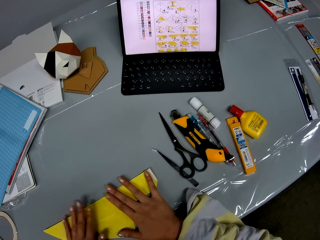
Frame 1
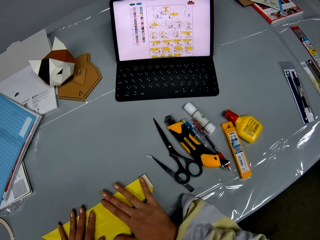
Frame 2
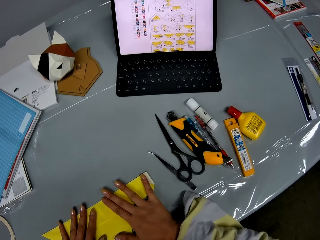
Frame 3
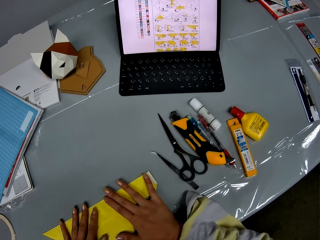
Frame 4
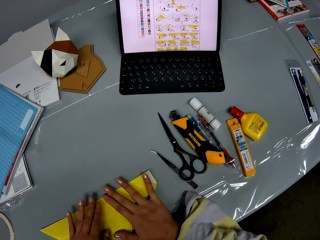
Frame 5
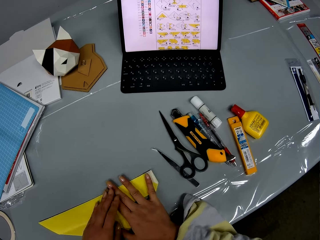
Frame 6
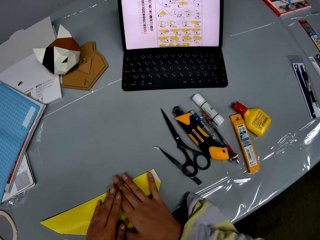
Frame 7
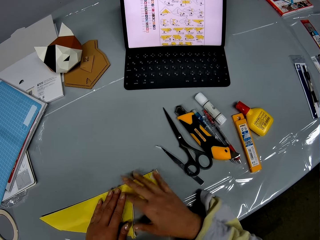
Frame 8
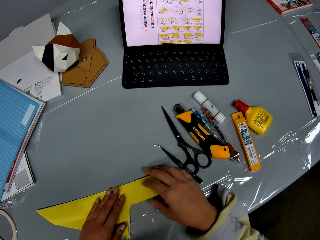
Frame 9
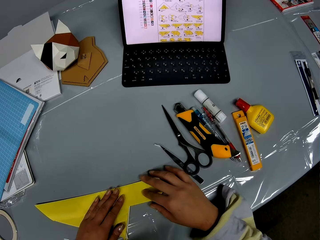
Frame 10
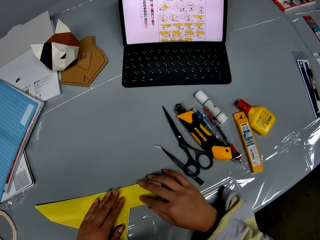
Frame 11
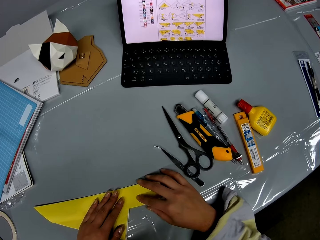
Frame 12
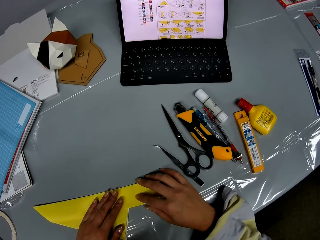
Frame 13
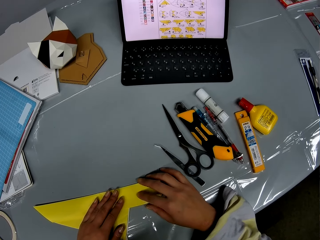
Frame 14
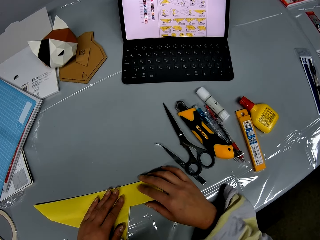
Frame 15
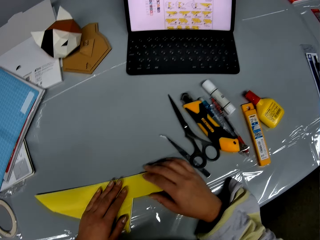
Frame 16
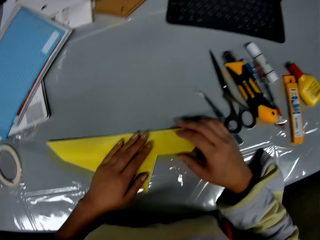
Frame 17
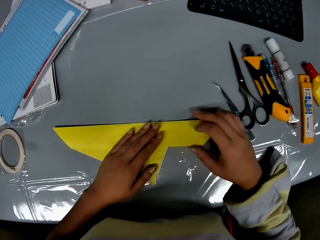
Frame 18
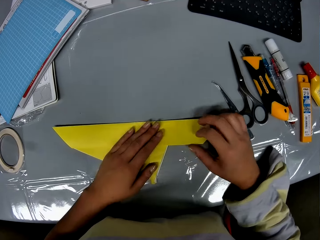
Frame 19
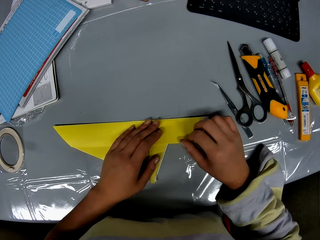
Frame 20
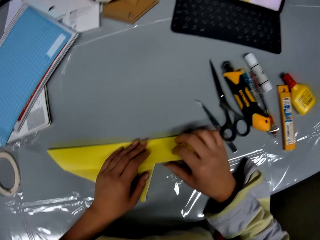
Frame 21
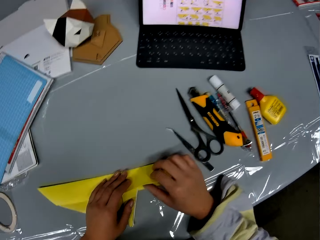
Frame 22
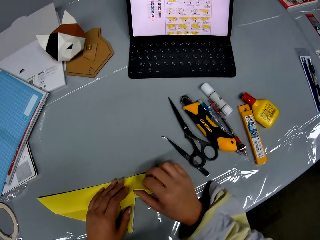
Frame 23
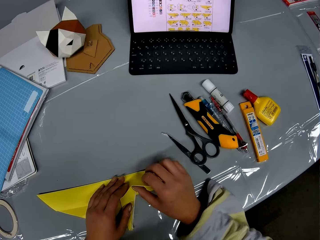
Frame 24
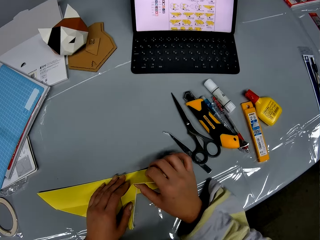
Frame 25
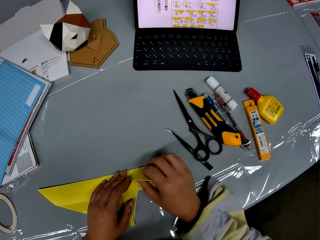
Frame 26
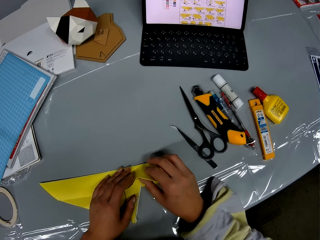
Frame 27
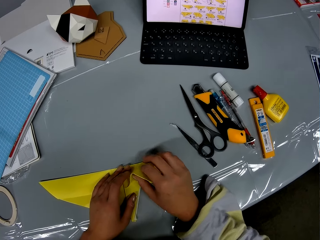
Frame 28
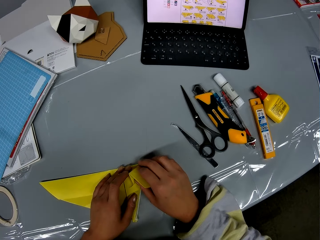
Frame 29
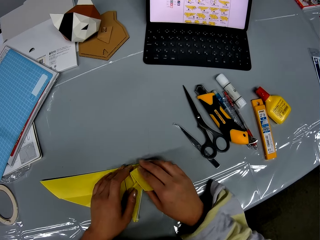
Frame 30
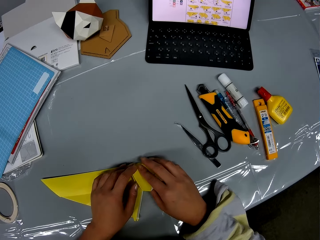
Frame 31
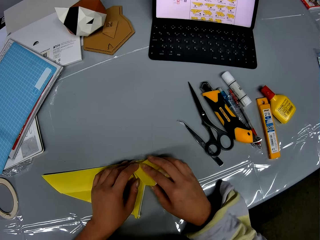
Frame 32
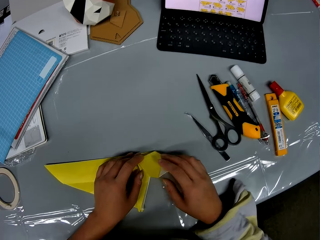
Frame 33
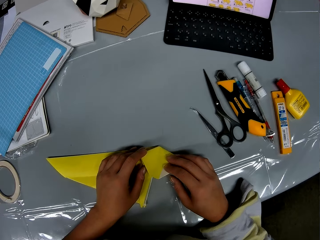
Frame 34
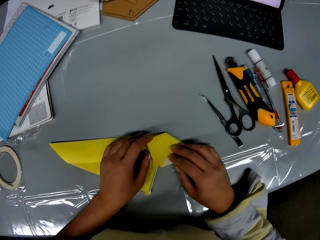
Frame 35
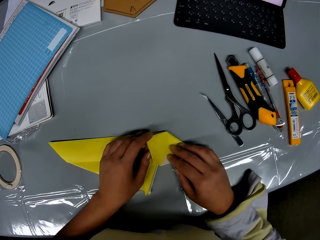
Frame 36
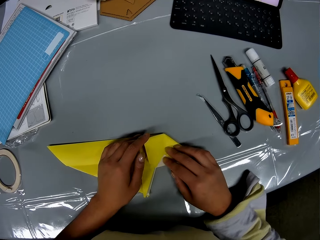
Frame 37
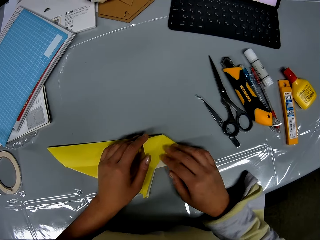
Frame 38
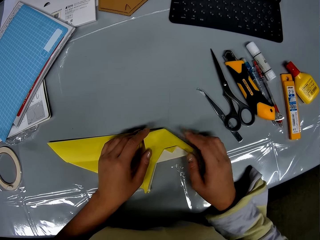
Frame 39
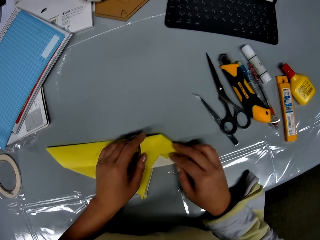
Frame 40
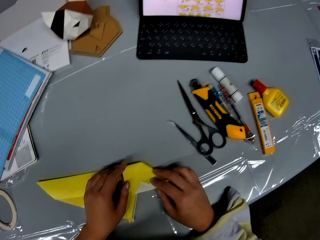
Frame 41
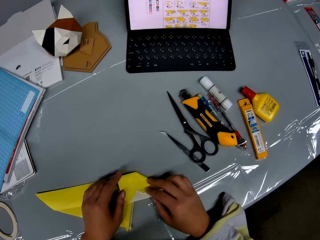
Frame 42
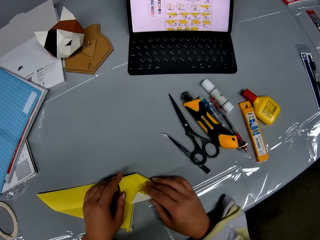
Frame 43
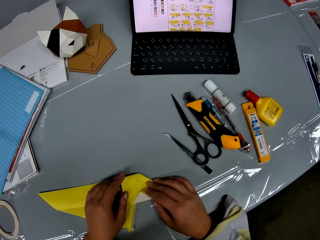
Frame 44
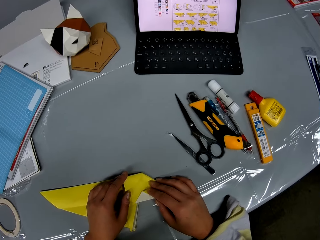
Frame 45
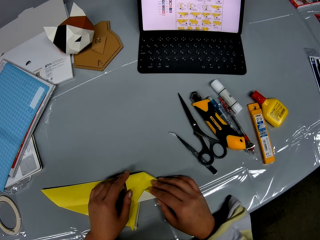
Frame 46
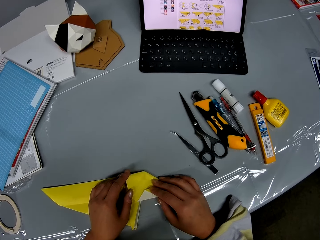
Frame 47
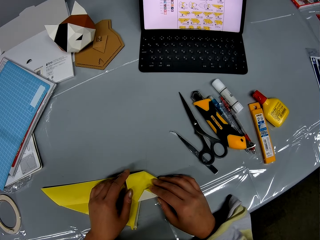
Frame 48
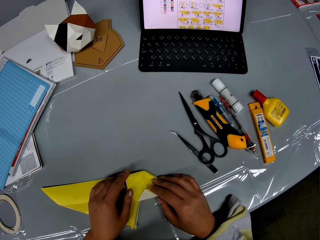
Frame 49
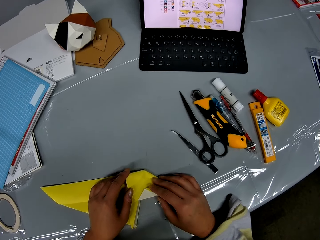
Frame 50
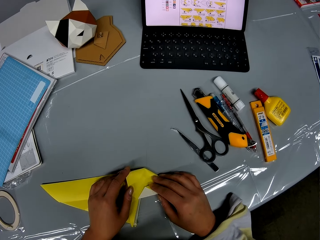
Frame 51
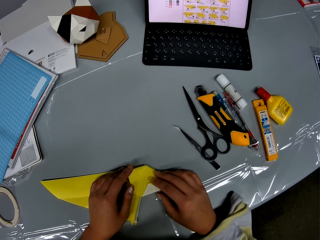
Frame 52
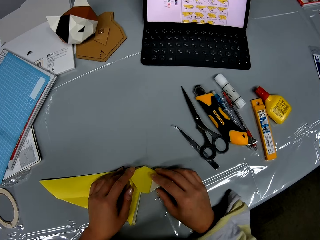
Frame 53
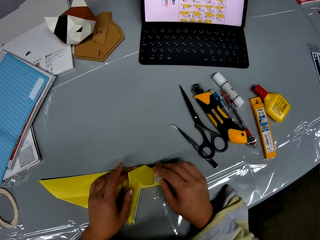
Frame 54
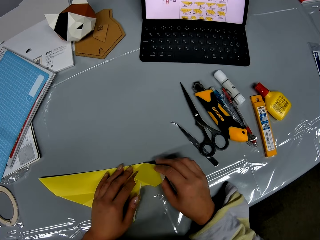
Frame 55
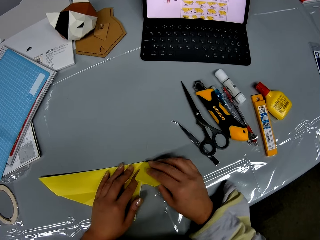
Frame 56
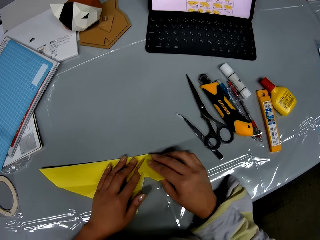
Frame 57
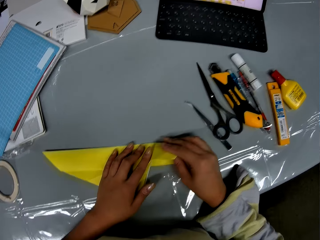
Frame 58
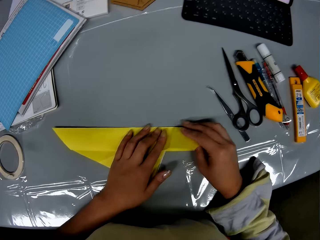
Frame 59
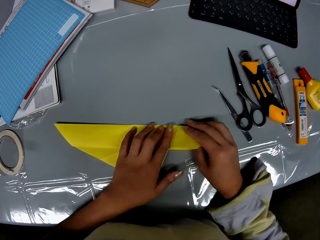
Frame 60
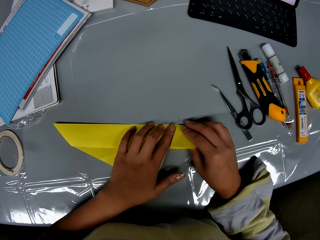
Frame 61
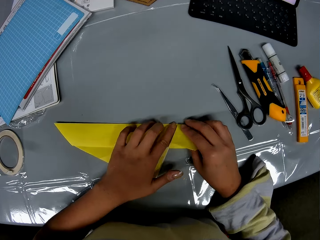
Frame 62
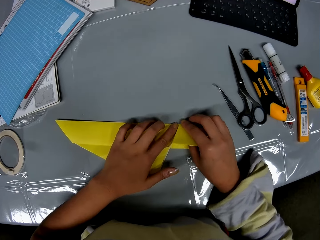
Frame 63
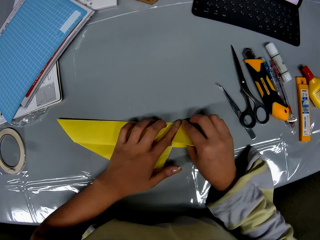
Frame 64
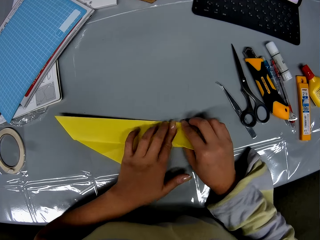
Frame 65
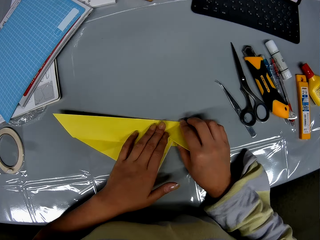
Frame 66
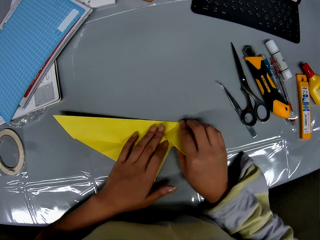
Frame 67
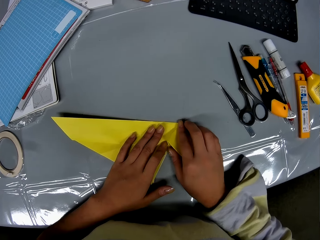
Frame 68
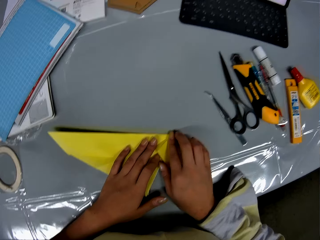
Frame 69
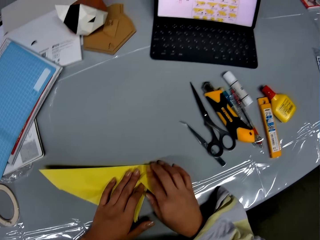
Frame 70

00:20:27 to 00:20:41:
The camera wearer looks at the laptop. They fold the crafting paper. They look at the laptop. They fold the crafting paper.

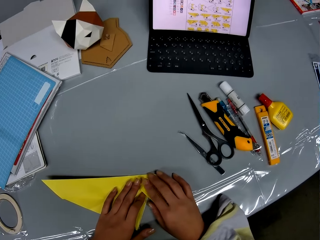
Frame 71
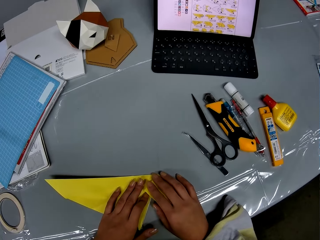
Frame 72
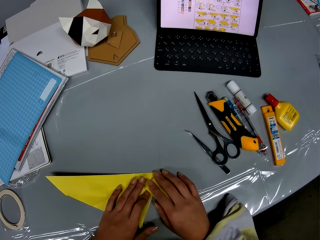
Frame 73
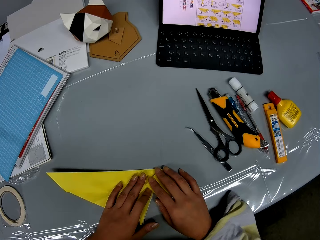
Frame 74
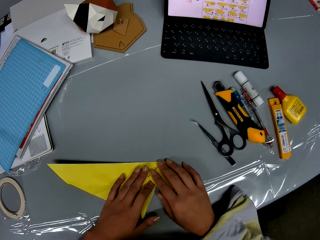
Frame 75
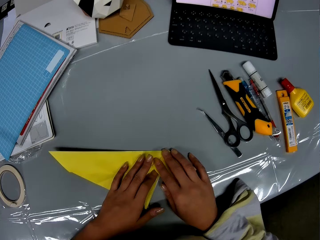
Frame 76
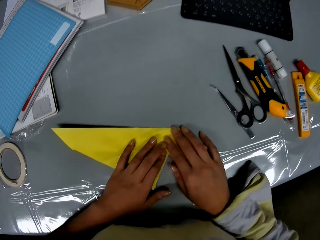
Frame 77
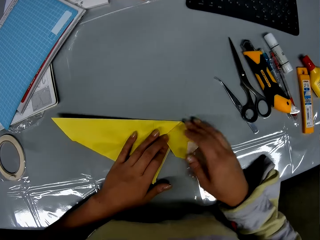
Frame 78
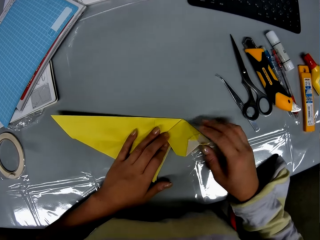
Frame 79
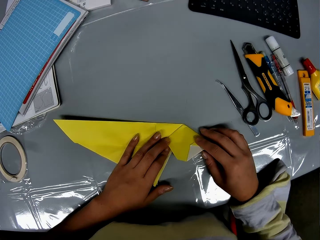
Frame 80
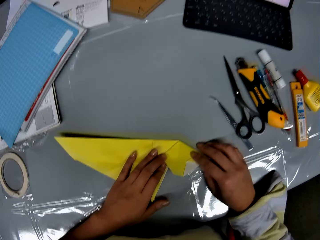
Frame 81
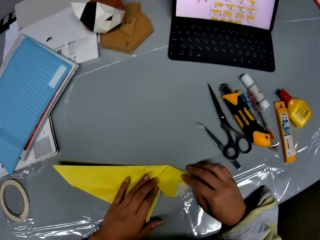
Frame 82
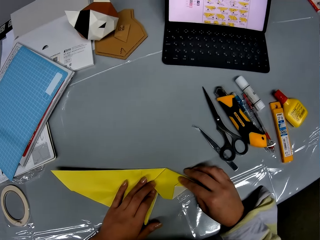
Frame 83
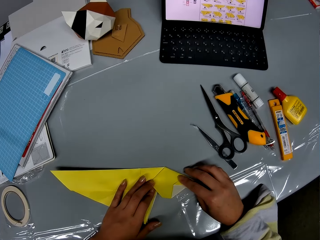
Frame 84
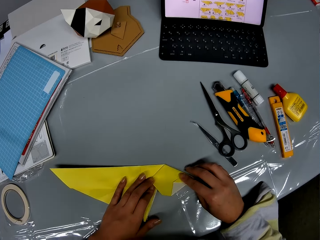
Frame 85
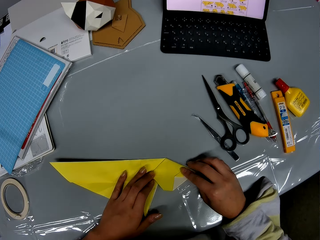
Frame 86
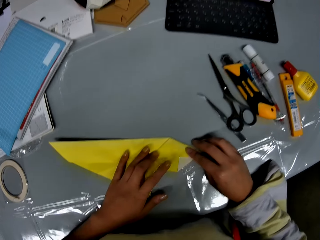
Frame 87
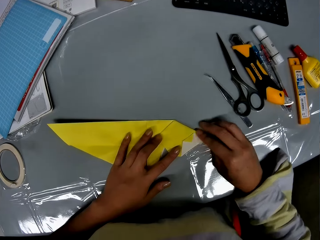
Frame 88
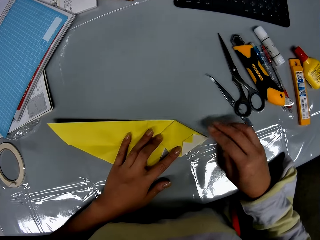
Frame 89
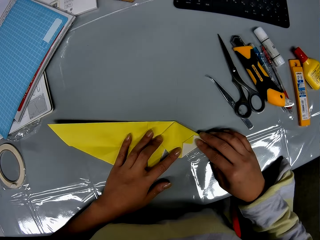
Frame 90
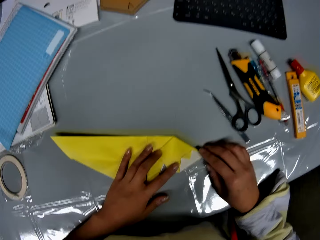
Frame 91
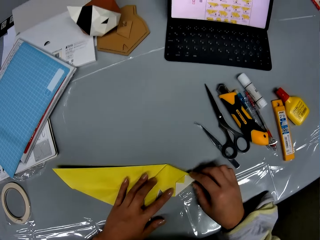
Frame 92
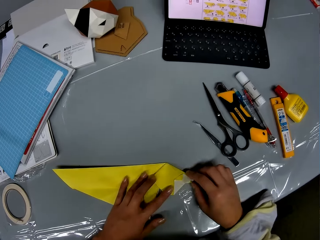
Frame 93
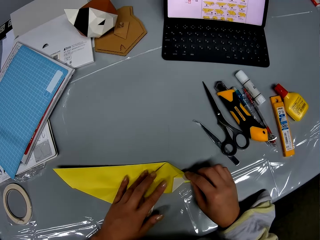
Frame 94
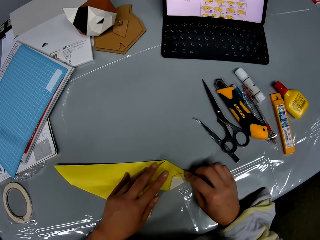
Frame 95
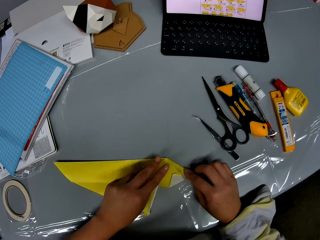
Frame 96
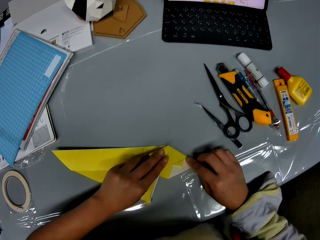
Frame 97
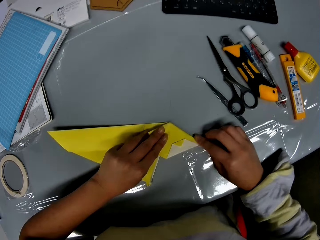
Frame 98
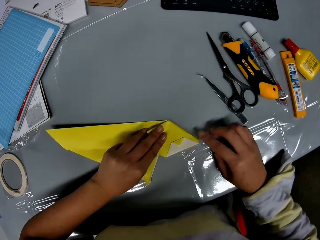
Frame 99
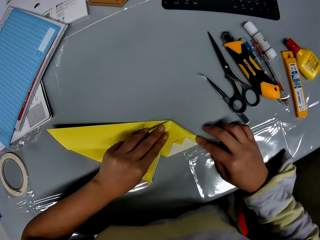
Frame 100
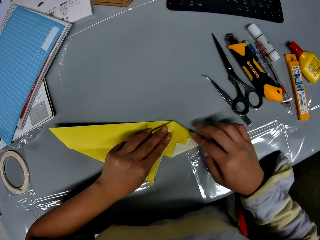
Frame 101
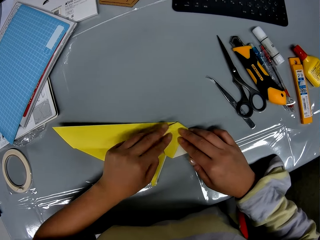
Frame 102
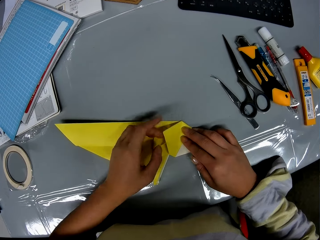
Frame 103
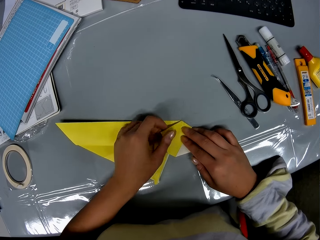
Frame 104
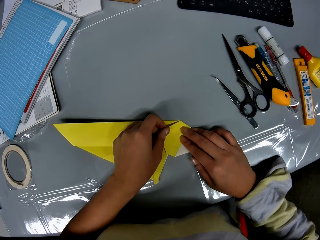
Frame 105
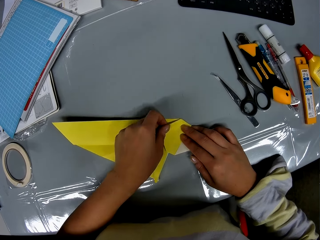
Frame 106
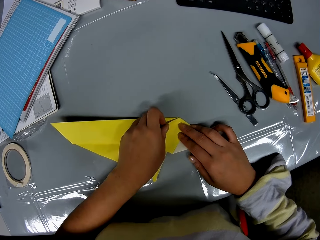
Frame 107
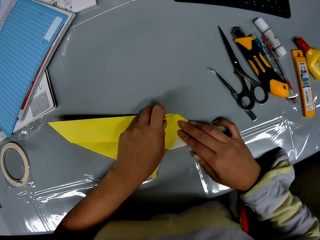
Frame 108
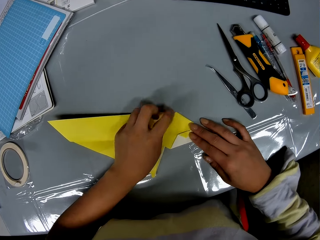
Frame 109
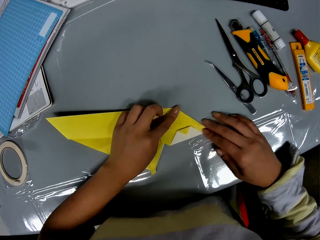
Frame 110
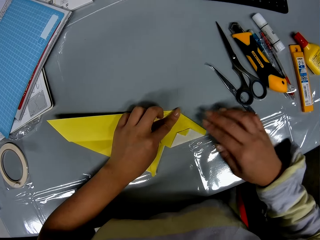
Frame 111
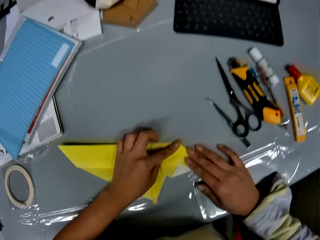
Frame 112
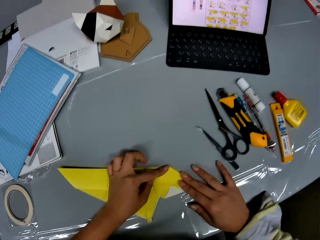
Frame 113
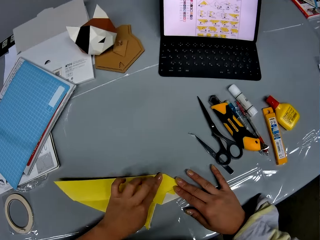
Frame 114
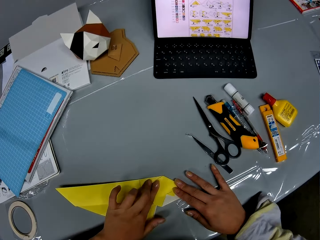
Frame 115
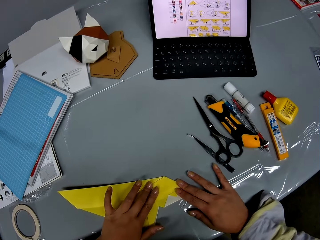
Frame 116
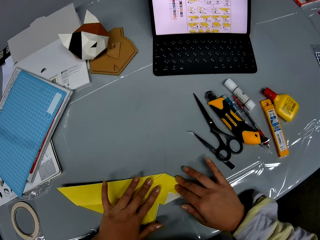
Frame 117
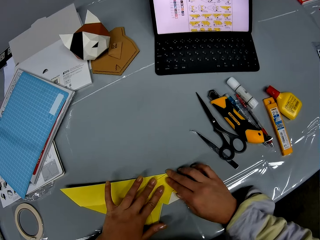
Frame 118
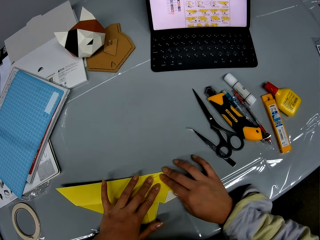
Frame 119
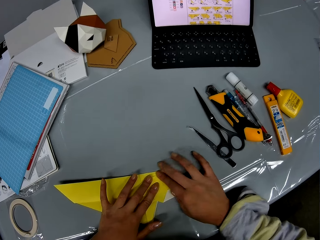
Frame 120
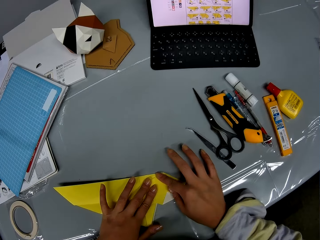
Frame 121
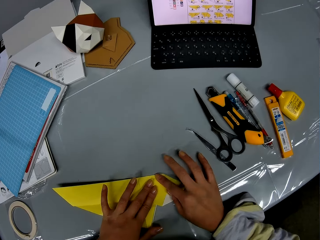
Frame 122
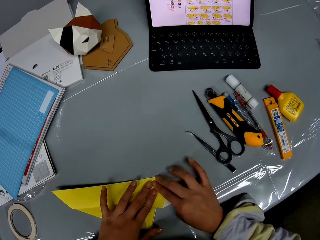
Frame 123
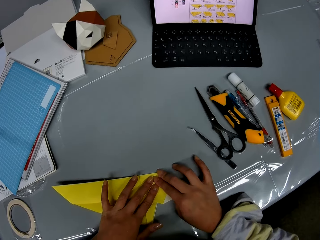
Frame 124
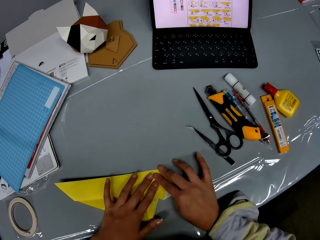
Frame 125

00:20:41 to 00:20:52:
The camera wearer looks at the laptop. She presses the craft paper with her hands on the table. She holds the craft paper.
